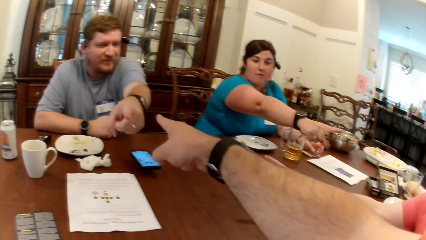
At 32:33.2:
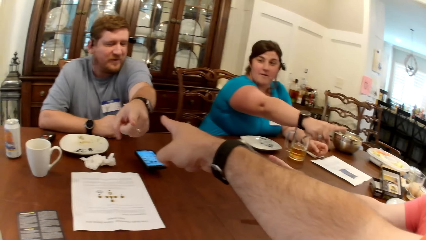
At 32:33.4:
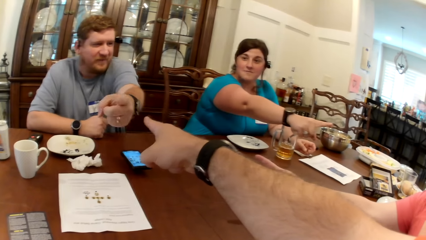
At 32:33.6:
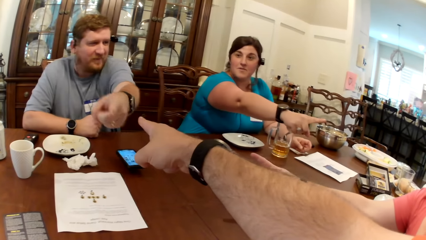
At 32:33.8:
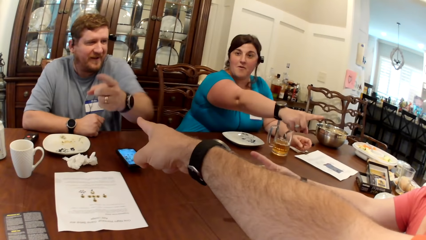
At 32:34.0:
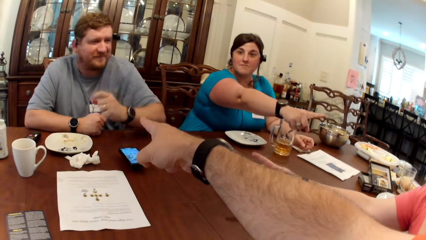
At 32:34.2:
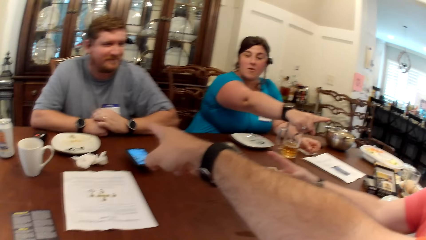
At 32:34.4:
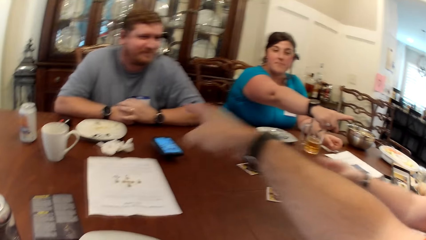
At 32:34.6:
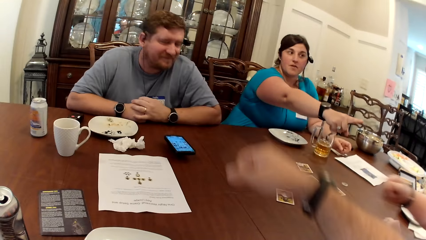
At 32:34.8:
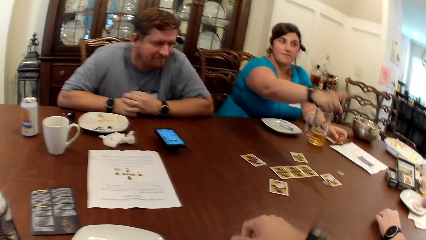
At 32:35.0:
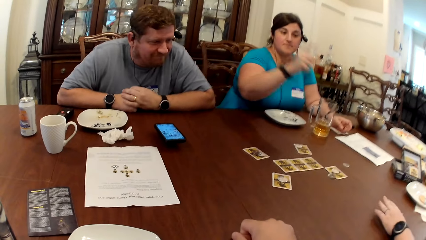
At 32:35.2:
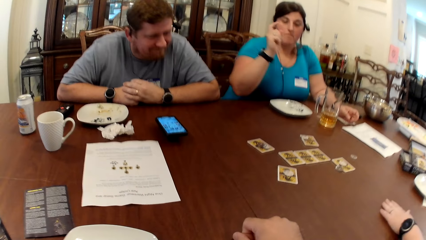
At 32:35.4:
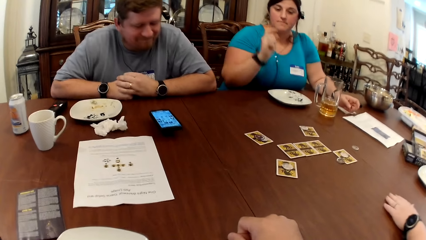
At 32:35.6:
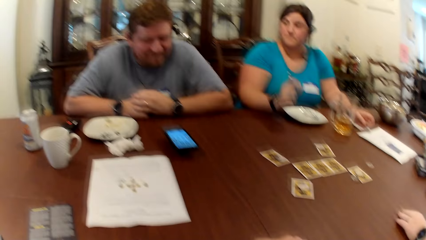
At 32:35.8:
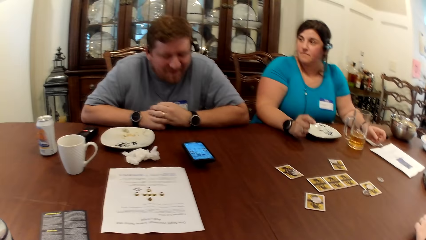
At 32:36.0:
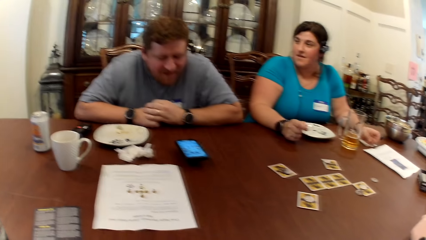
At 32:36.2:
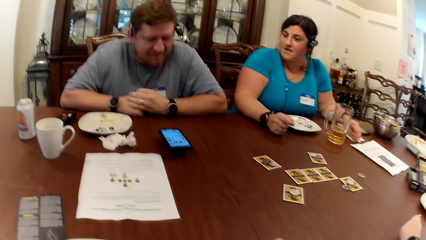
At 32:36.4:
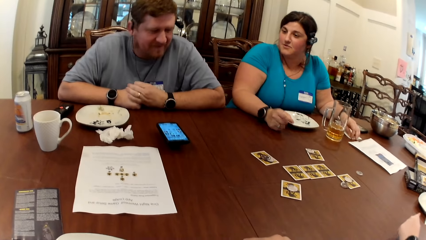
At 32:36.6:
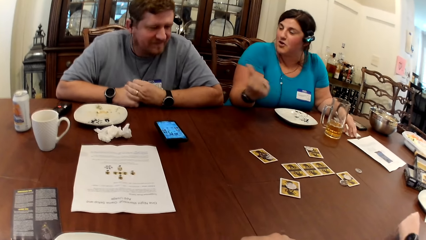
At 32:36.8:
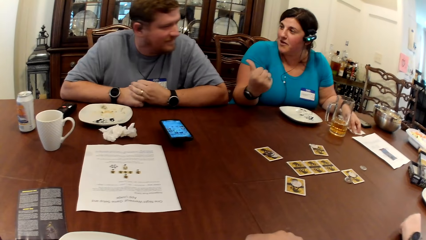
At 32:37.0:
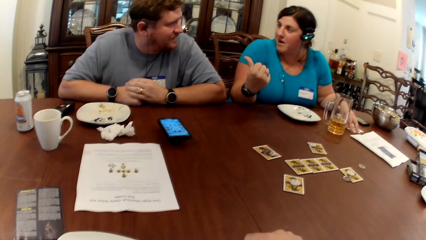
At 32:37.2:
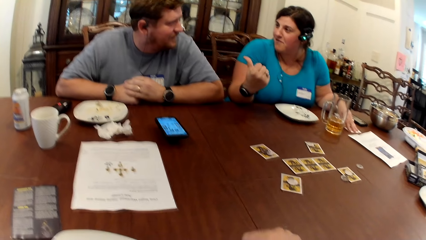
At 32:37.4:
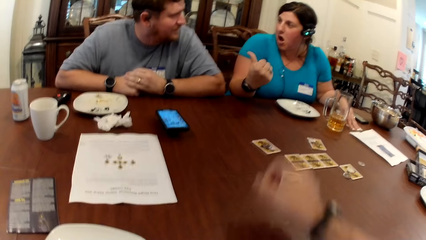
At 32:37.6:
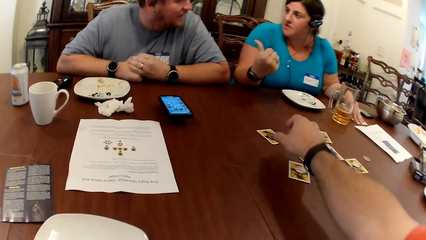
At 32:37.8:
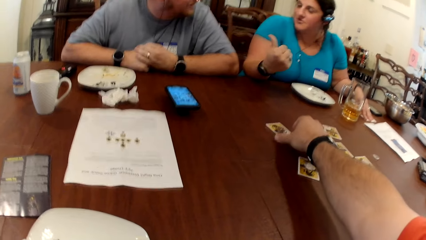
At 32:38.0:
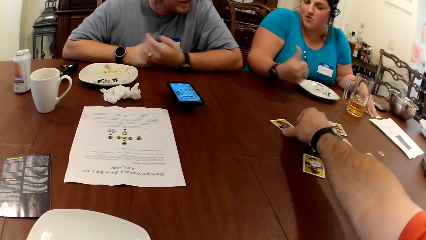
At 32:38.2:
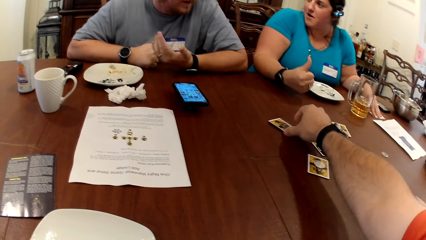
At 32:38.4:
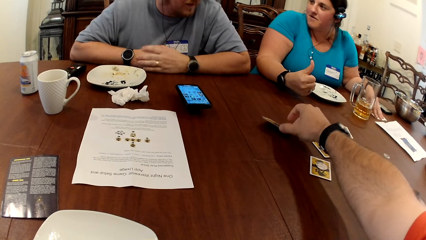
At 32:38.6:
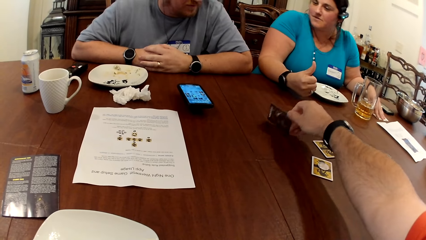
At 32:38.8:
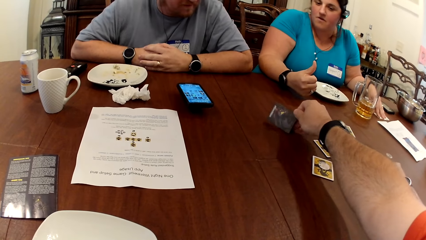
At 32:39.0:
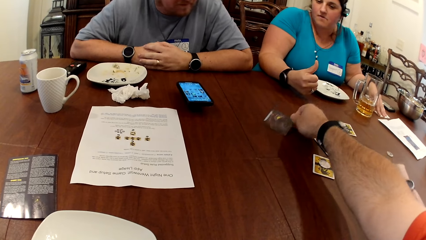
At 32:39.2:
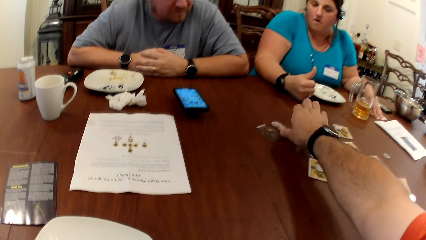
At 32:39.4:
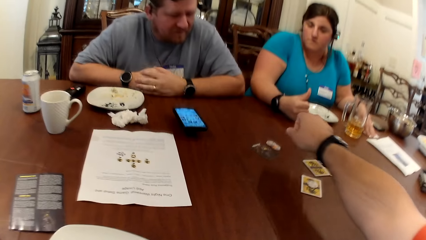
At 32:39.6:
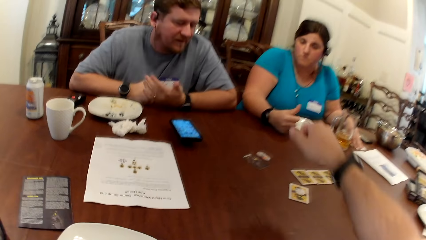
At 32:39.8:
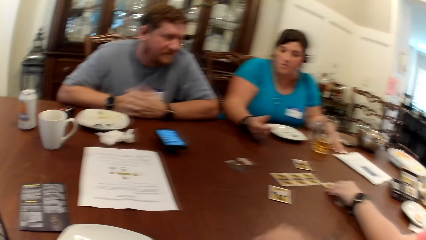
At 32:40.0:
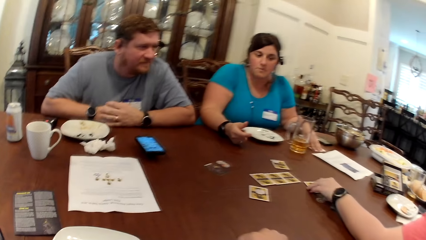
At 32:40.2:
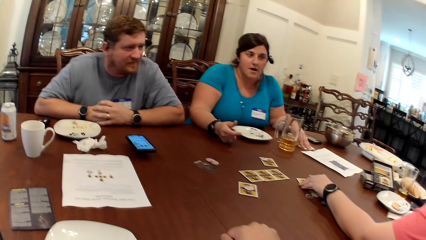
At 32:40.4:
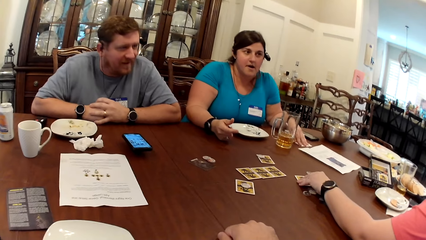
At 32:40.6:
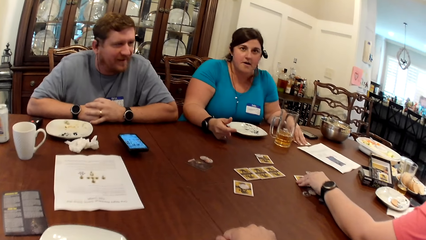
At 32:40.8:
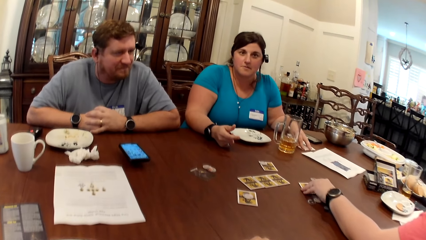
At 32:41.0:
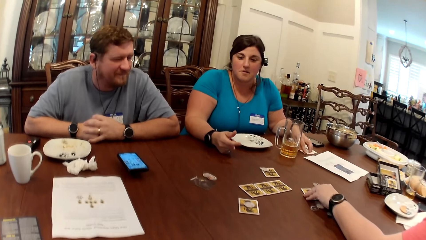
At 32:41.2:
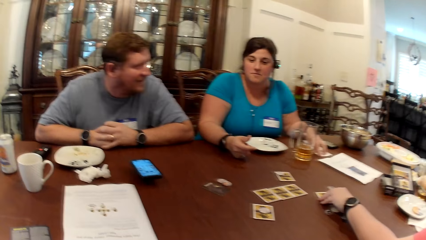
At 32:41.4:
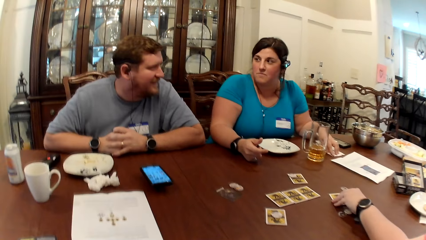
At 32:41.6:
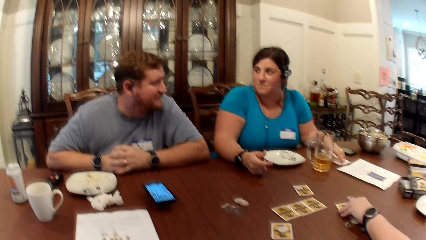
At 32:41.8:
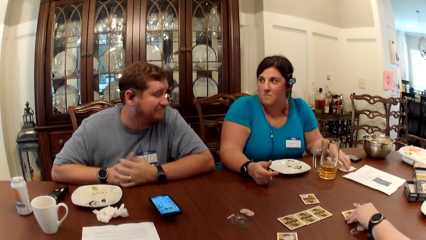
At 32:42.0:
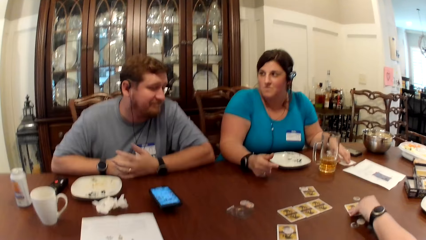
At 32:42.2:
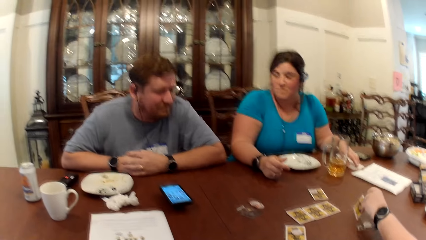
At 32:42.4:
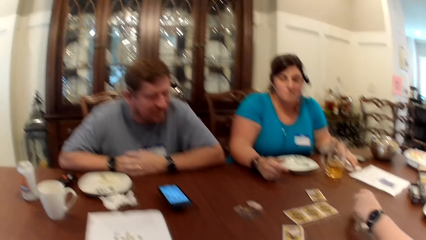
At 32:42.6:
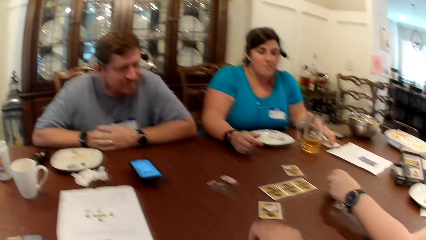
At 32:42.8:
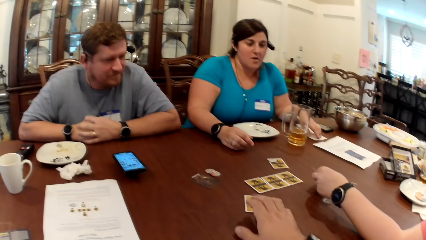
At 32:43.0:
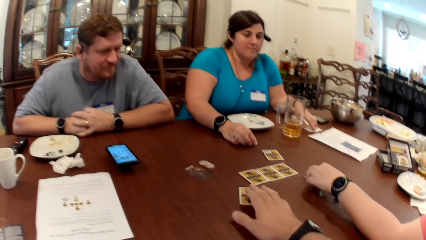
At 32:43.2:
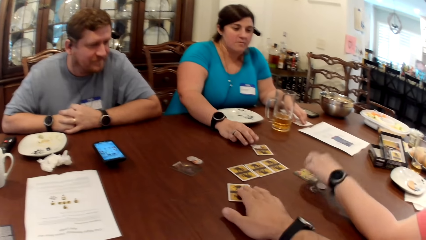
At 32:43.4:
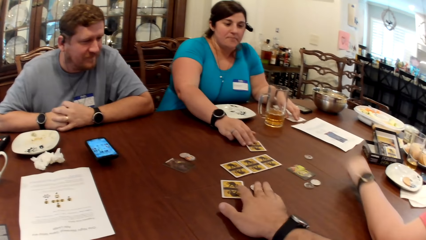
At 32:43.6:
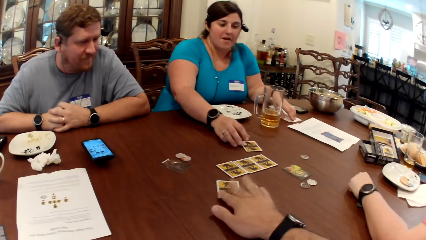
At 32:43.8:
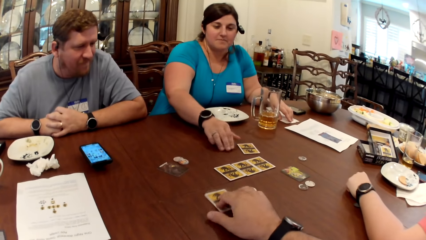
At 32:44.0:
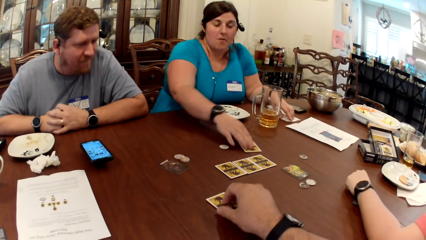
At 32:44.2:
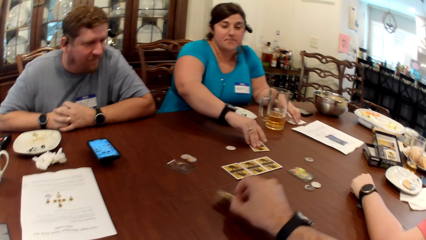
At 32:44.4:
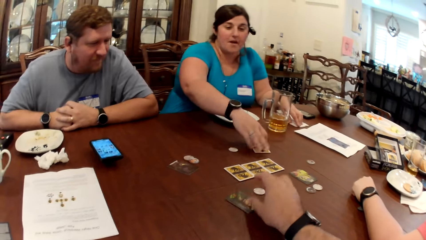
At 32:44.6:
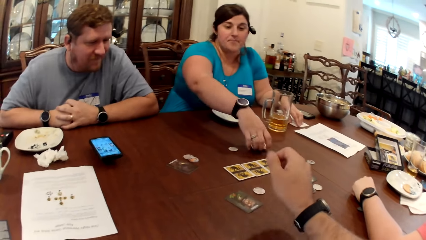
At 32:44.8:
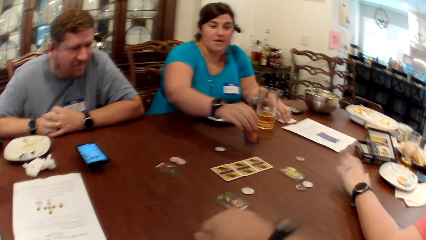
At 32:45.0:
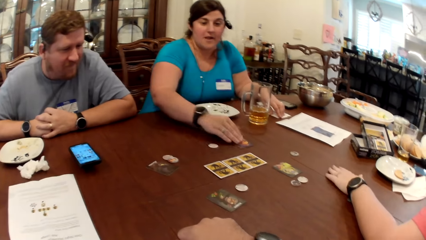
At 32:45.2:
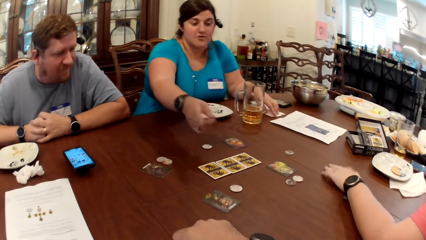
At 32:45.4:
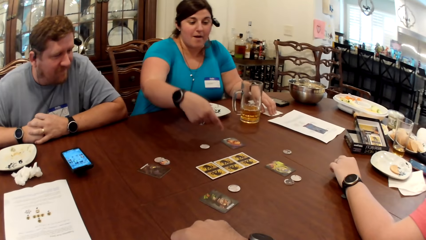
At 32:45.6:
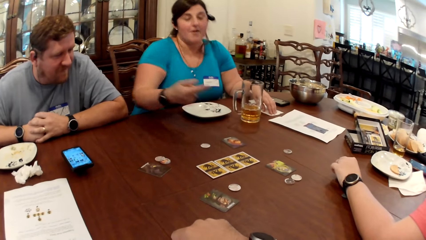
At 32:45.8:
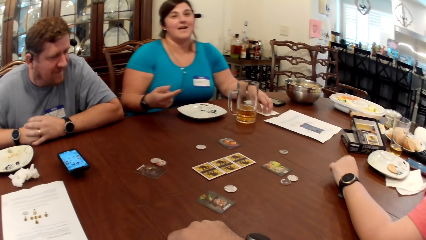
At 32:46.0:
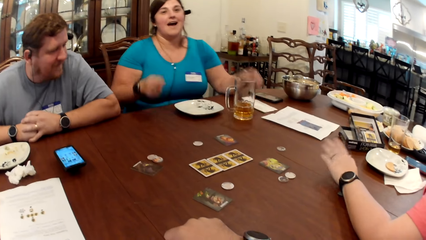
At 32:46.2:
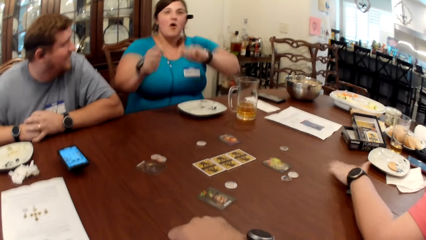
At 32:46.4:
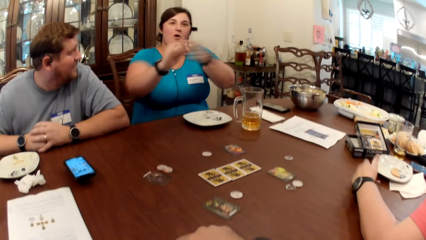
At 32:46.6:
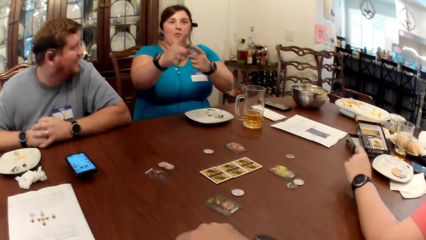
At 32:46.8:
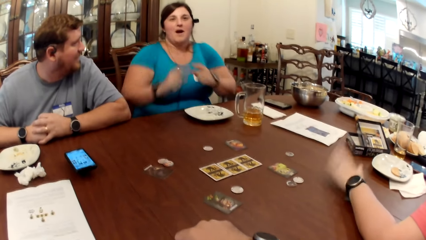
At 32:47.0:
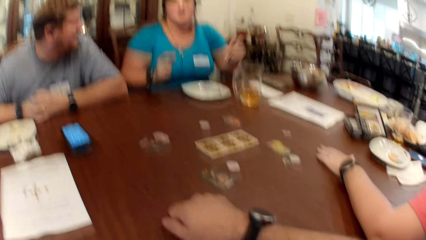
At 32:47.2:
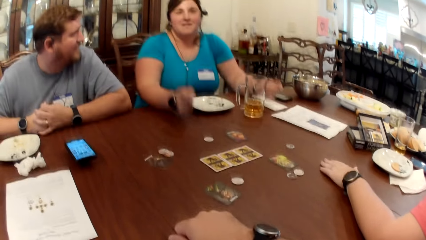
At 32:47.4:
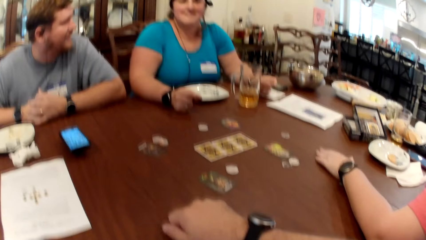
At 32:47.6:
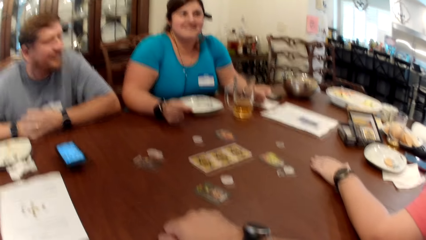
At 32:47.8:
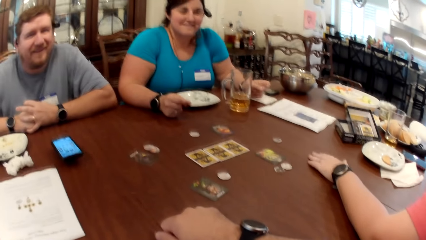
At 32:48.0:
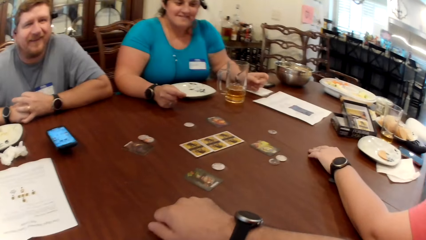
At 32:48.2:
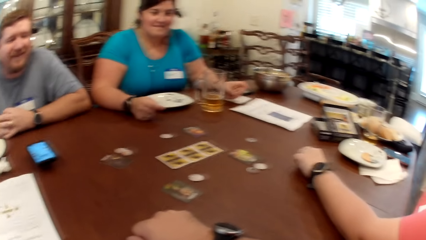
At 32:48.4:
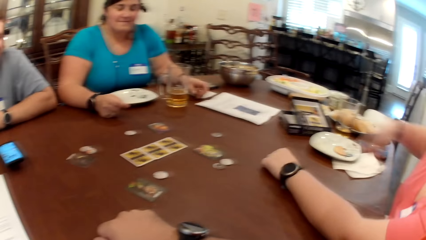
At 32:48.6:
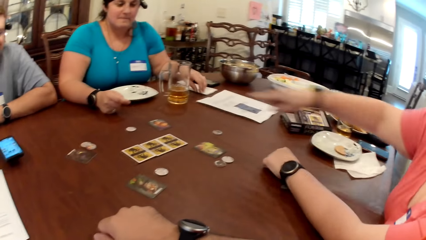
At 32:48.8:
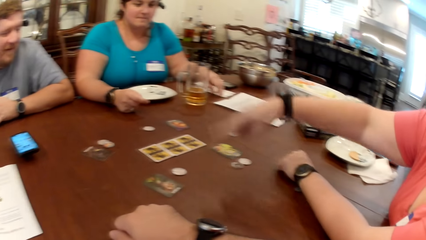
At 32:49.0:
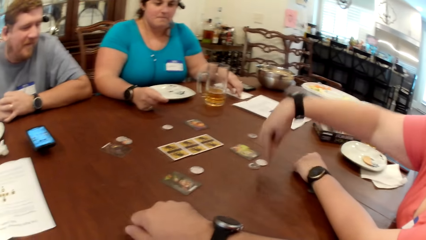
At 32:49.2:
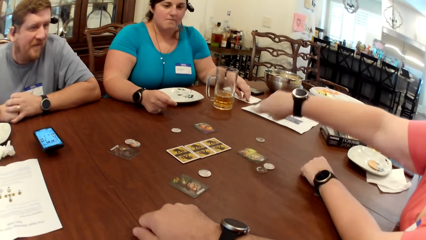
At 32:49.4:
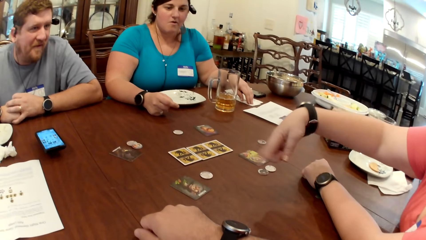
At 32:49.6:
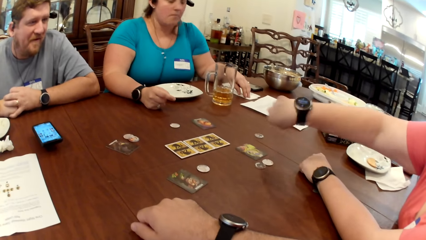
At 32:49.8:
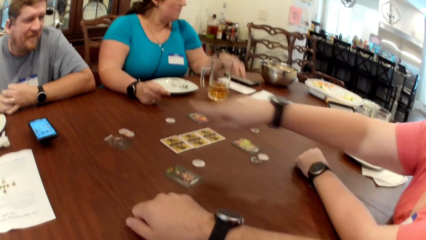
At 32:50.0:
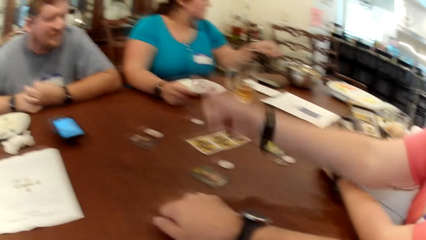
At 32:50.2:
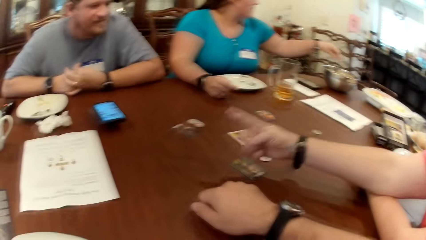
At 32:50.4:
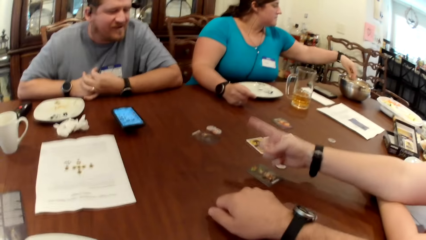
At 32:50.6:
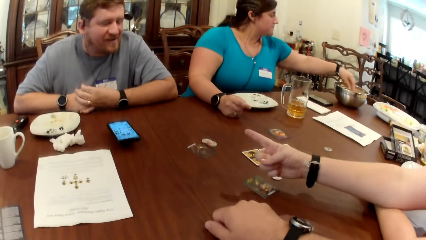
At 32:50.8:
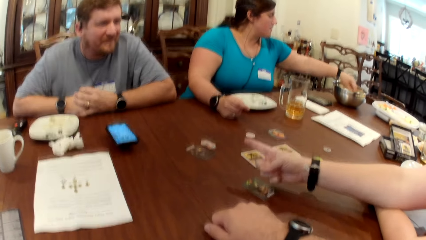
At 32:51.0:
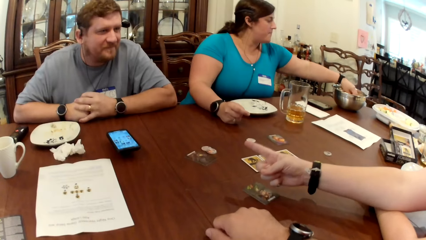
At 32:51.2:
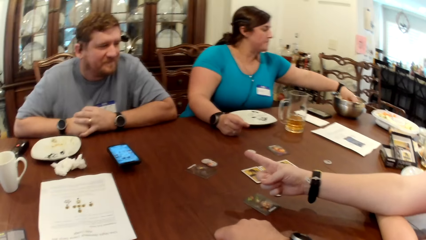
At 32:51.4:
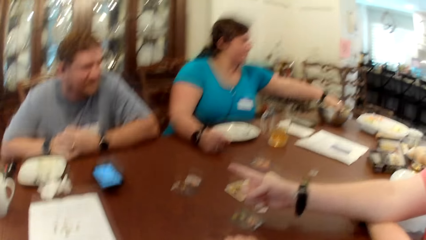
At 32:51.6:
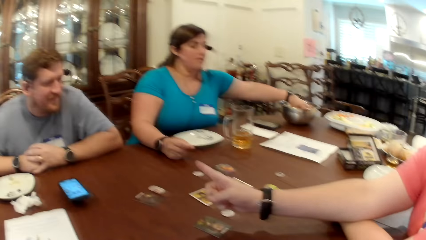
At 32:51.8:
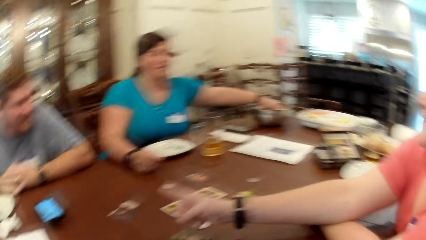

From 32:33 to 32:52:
The camera wearer flips a card on the table with his right hand. A woman flips a card on the table with her right hand. The camera wearer moves a game token with his right hand. Another woman moves a game token with her right hand. The camera wearer flips a card on the table with his right hand. The other woman flips a card on the table with her right hand. The first woman points at the cards on the table with her right hand and points at a man with her right hand. The other woman picks up a popcorn from the bowl on the table.
